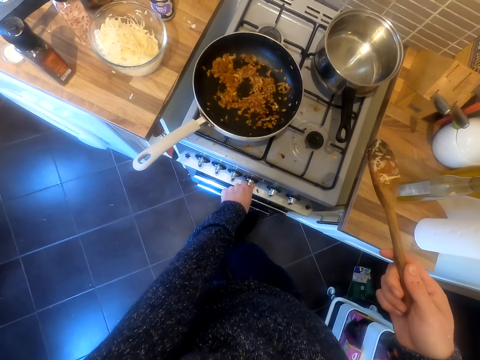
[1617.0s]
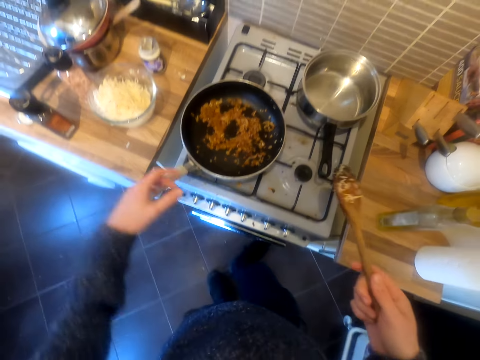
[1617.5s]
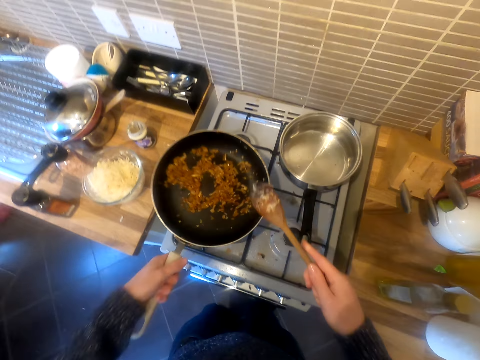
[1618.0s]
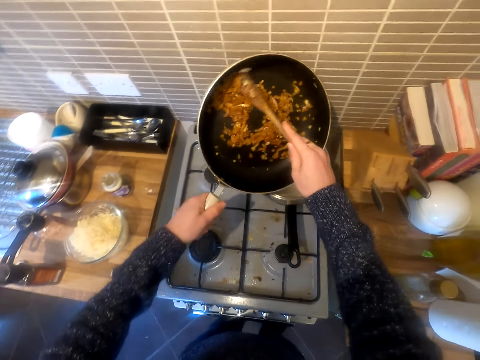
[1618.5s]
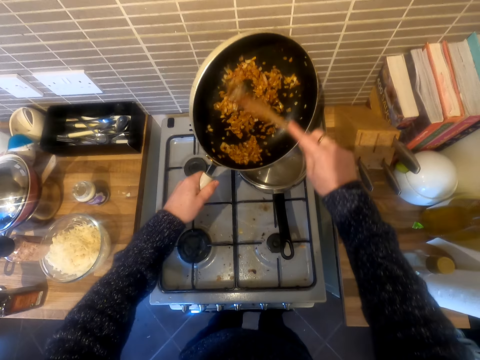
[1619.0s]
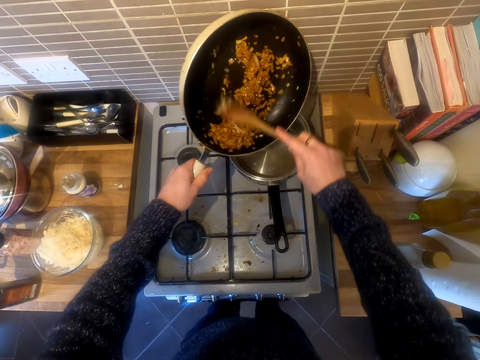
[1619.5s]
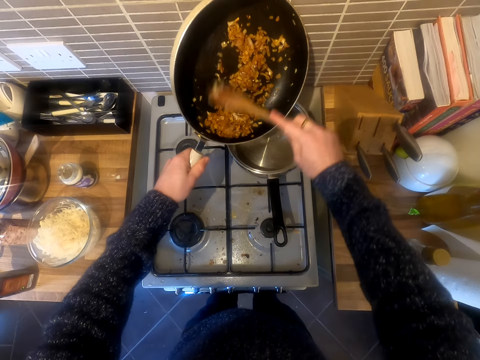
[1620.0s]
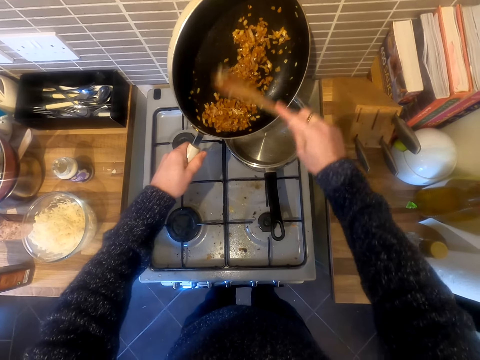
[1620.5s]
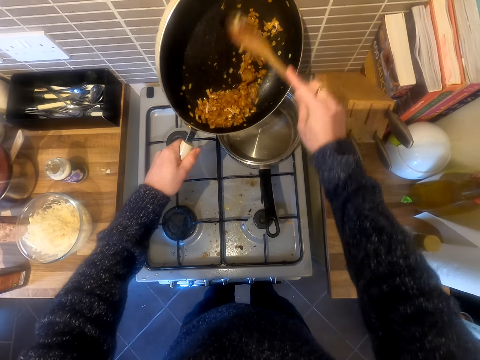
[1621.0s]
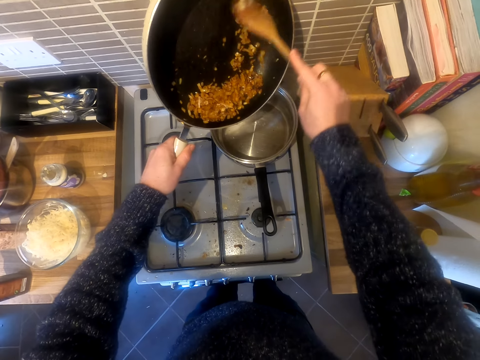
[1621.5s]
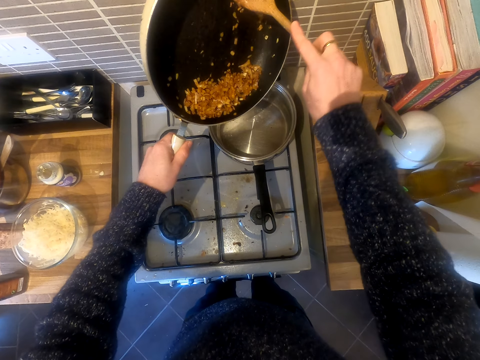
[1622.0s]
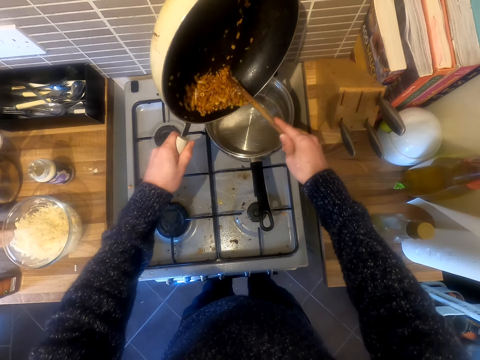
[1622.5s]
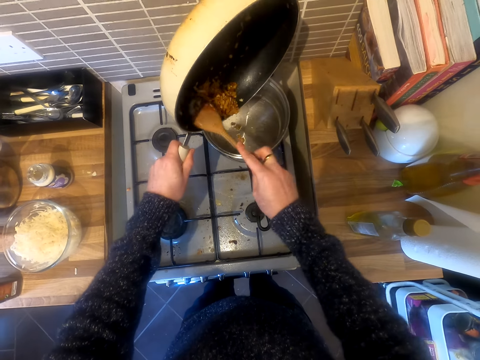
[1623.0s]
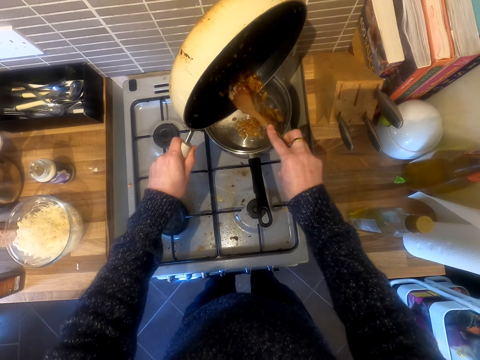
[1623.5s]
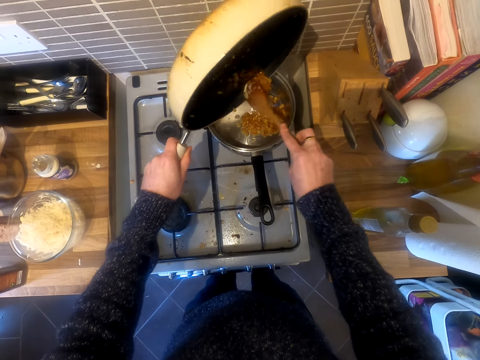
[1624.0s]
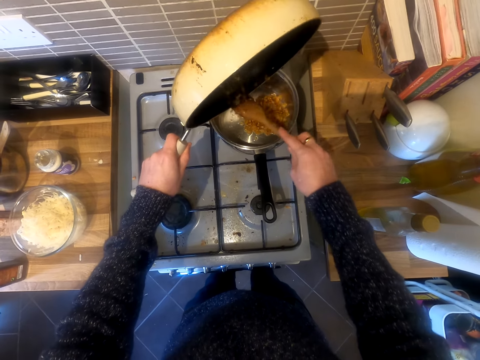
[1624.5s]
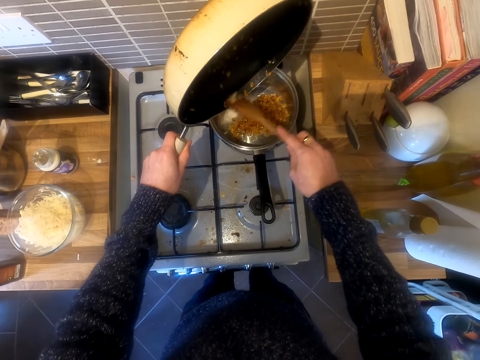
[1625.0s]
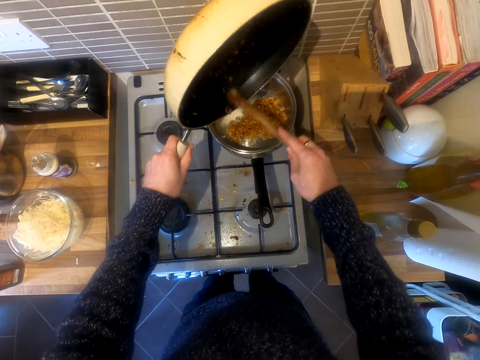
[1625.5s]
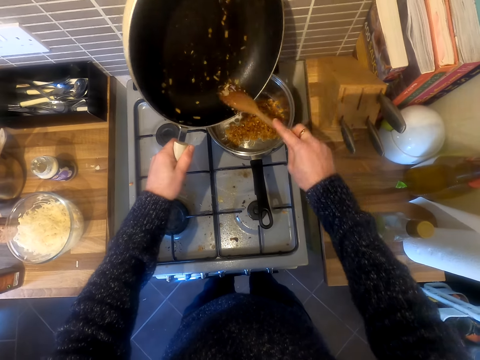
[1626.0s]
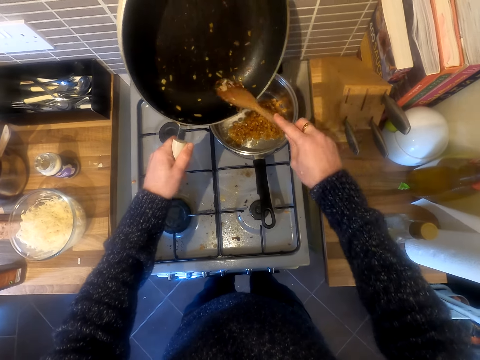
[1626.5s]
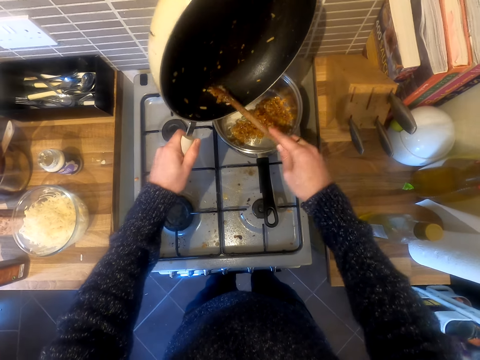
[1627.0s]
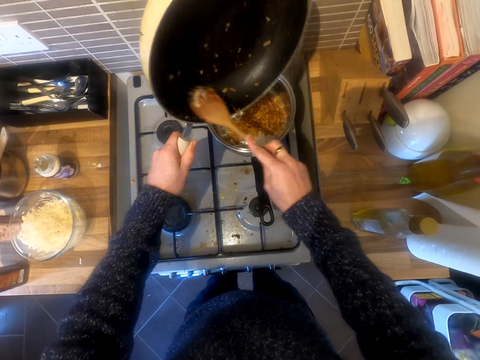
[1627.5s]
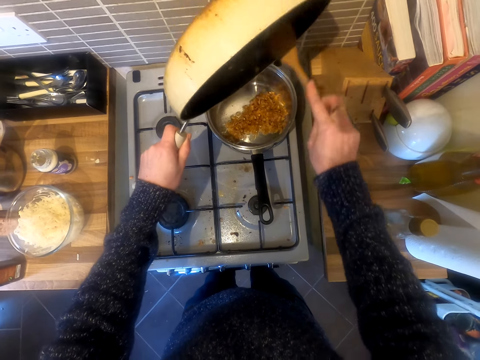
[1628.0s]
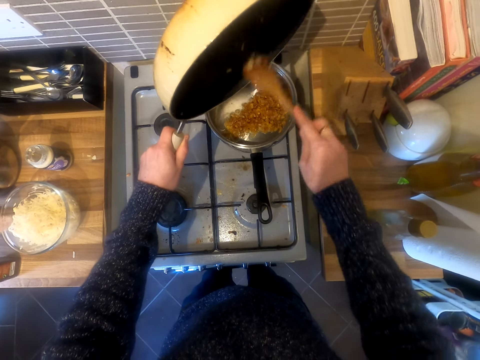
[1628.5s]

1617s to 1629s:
The camera wearer puts on the gas. They put food in another pot. They pour the food in the other pan.

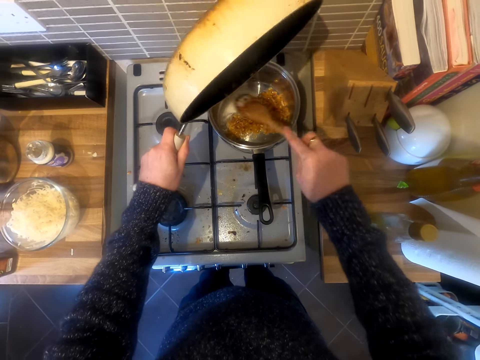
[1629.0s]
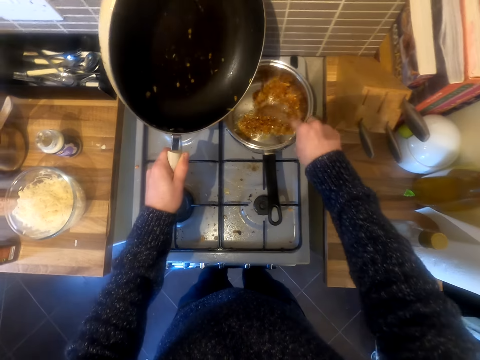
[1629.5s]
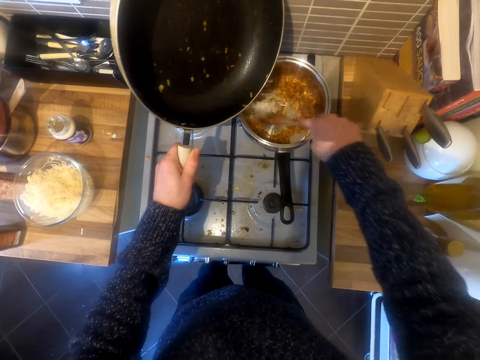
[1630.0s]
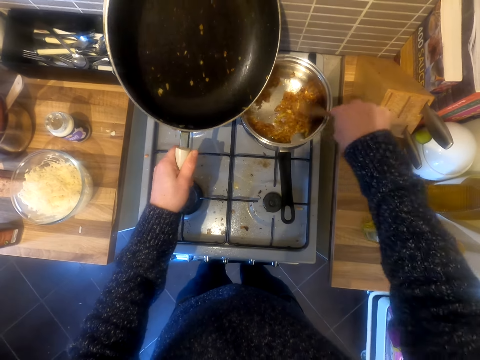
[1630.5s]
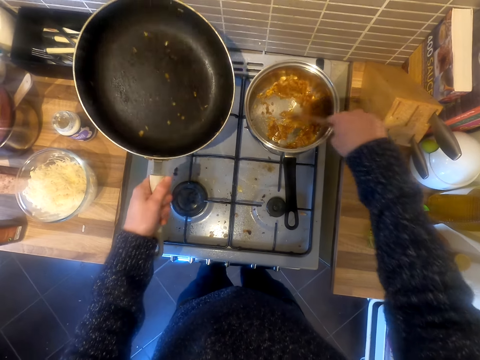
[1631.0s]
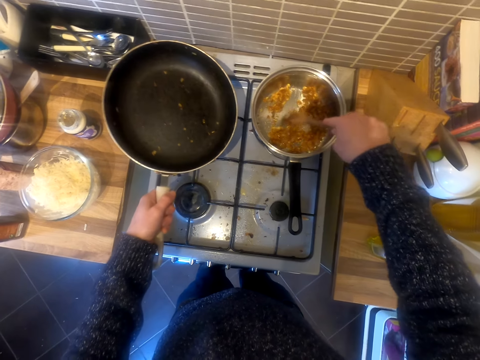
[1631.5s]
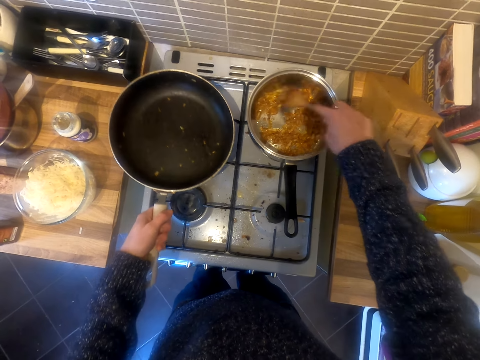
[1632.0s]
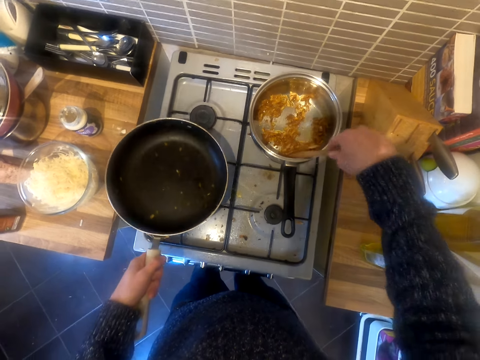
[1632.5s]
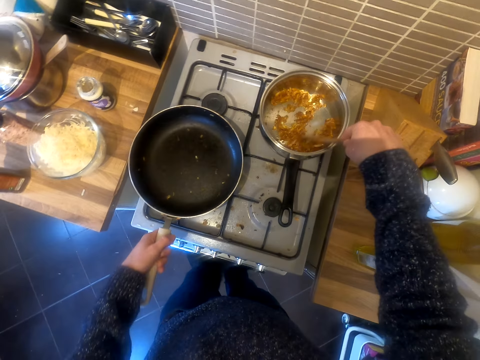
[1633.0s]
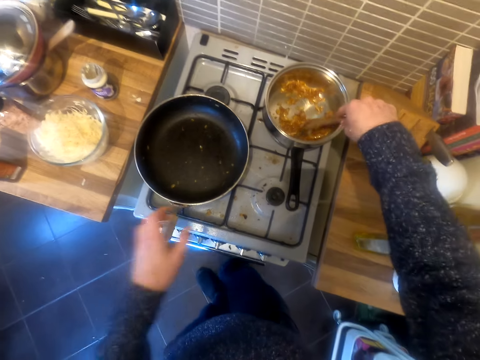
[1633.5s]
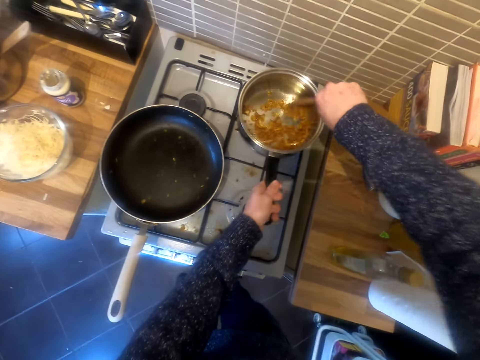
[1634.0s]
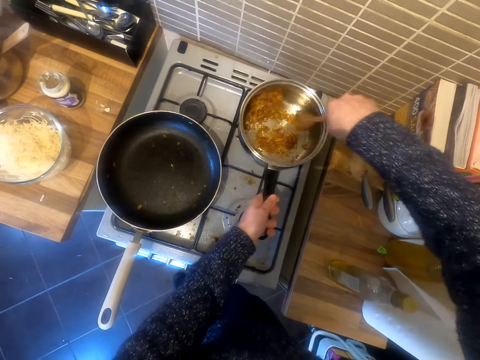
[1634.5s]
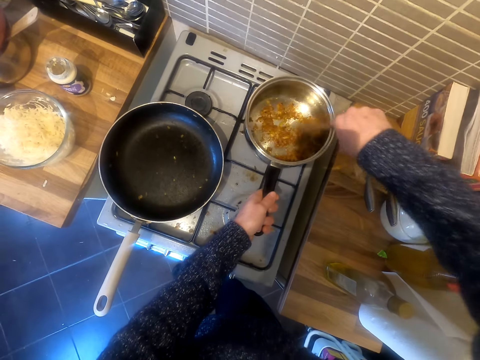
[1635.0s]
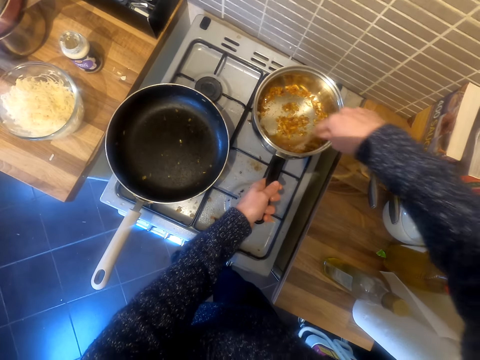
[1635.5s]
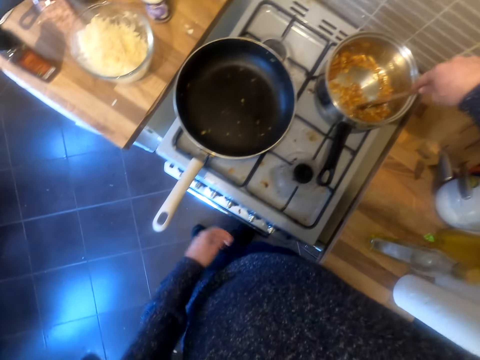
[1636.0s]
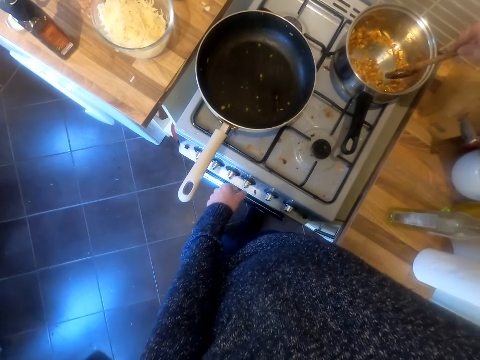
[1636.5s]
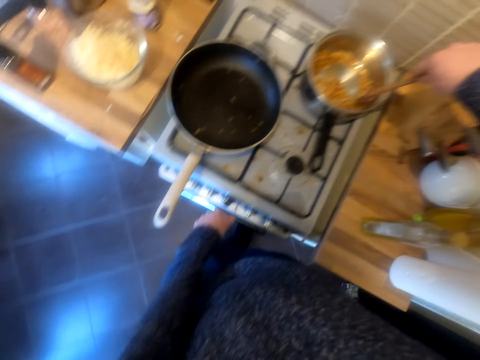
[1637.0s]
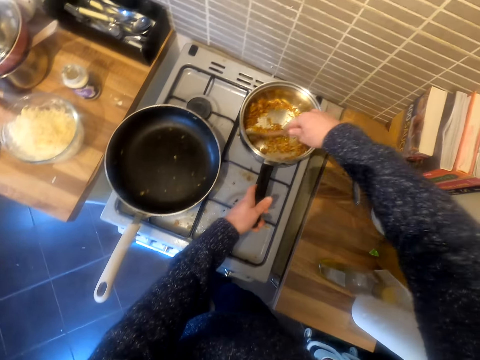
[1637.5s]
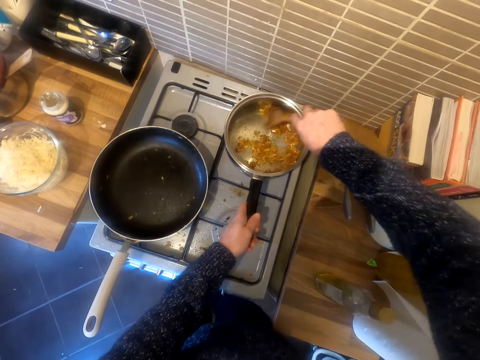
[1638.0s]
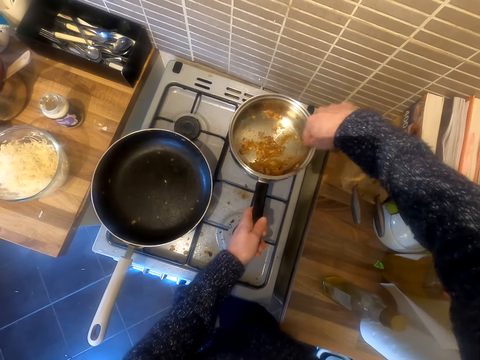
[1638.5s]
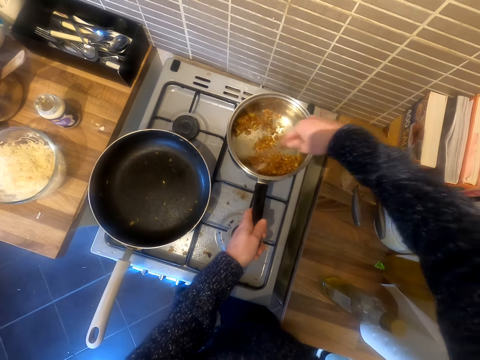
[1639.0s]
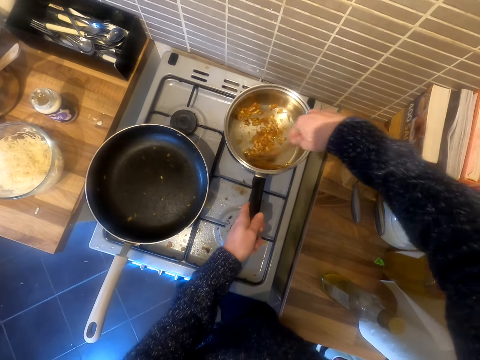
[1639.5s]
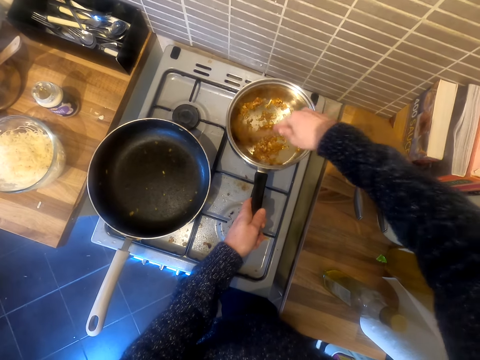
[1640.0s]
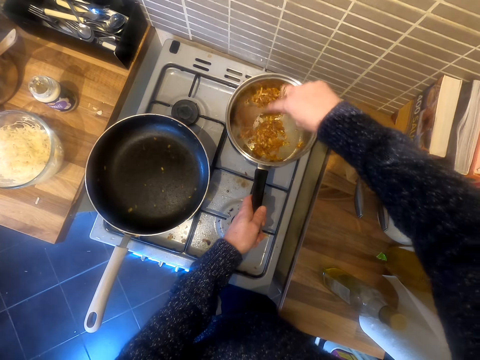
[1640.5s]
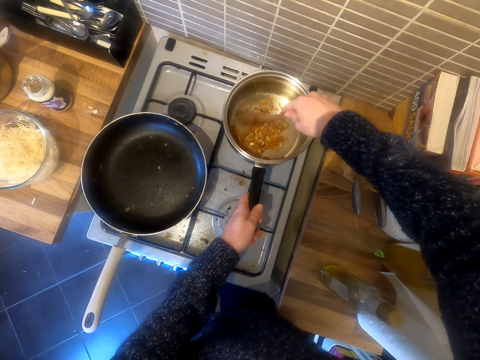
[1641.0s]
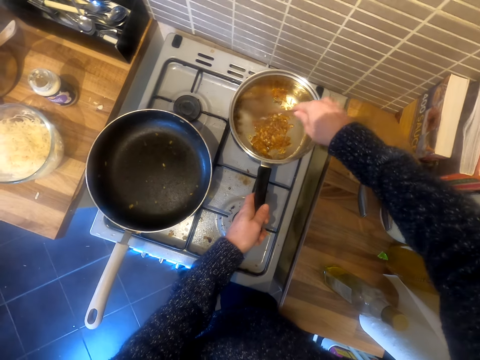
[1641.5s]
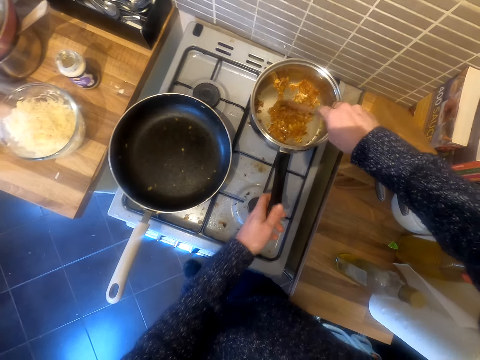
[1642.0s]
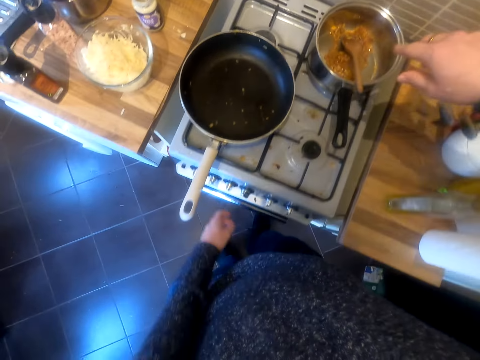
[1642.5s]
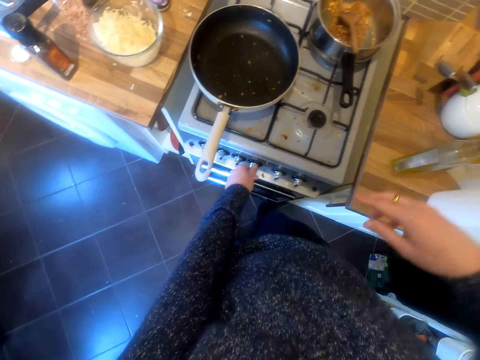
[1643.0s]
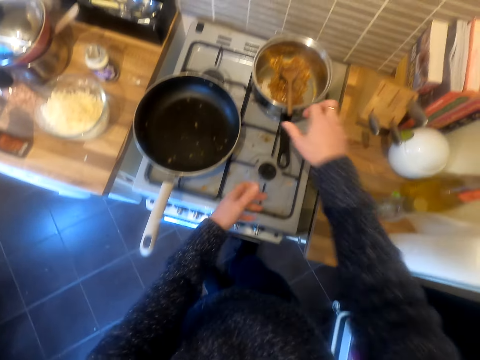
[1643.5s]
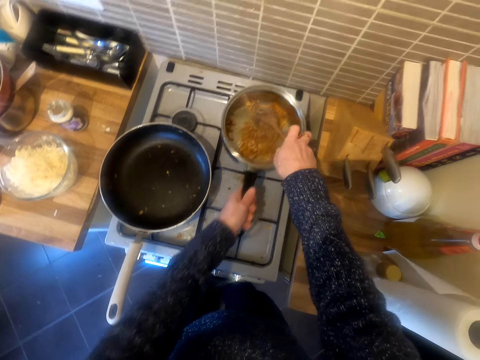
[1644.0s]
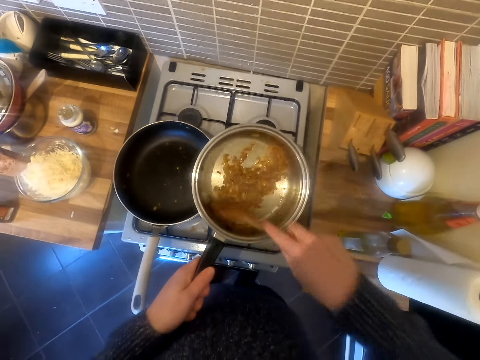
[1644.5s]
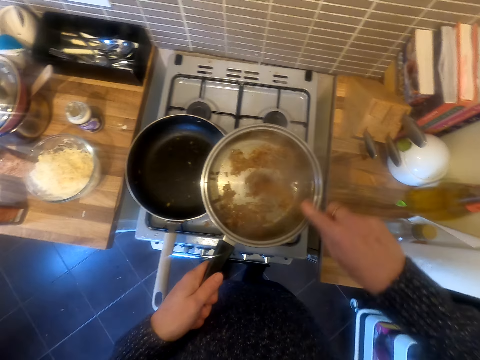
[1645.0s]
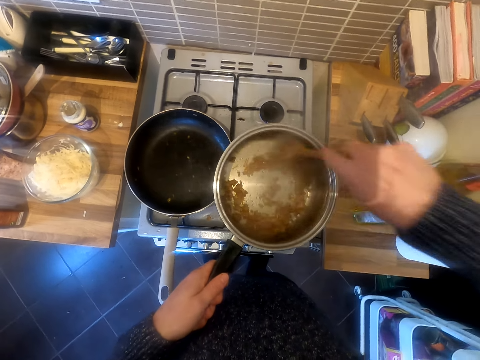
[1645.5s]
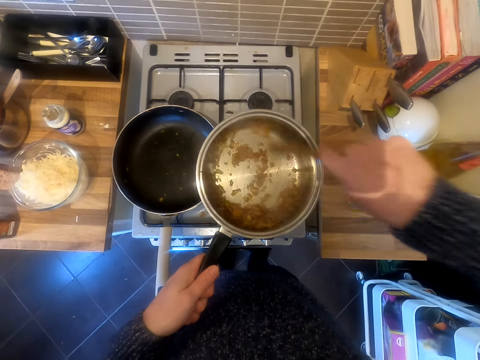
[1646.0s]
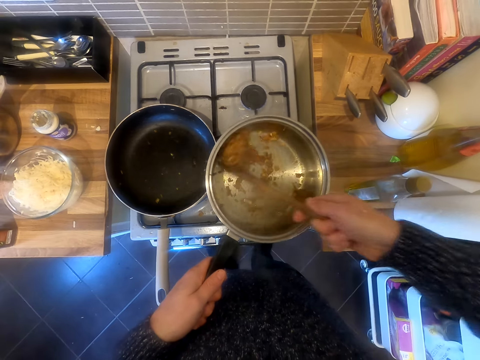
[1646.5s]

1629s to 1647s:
The camera wearer stirs food in the pan. They put the pan on the gas cooker. They stir the food in the pan. They switch off the gas cooker. They heat on the gas. They stir the food in the pan.
